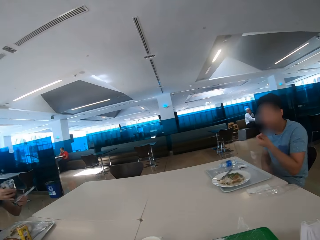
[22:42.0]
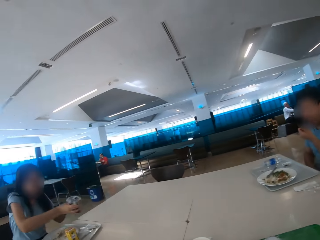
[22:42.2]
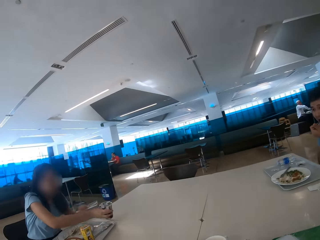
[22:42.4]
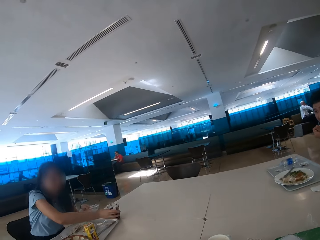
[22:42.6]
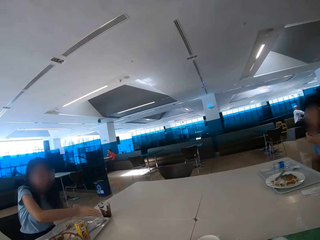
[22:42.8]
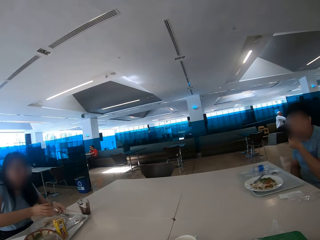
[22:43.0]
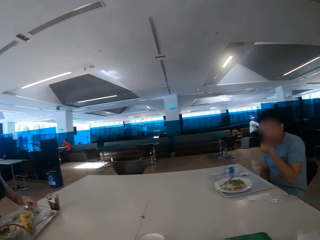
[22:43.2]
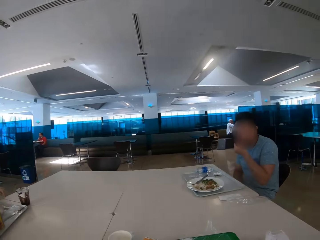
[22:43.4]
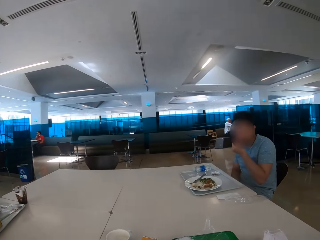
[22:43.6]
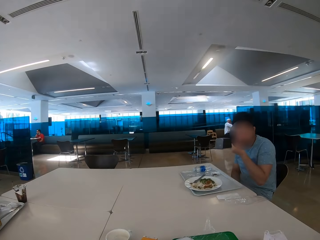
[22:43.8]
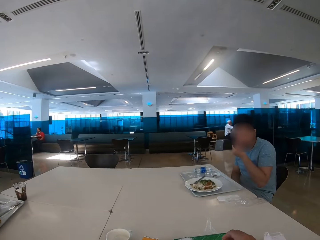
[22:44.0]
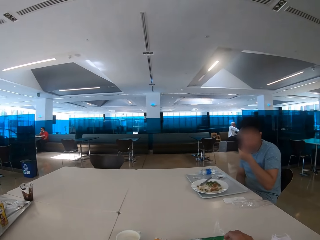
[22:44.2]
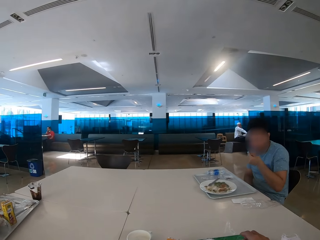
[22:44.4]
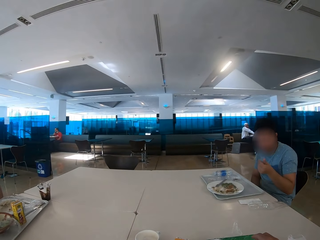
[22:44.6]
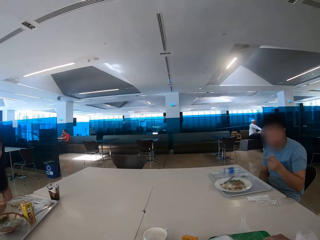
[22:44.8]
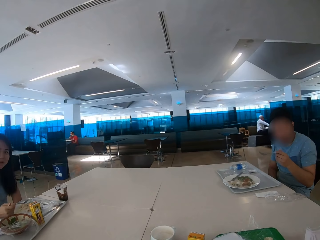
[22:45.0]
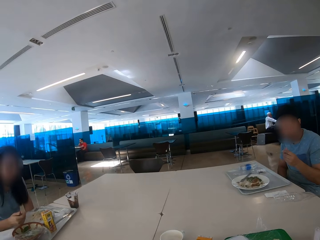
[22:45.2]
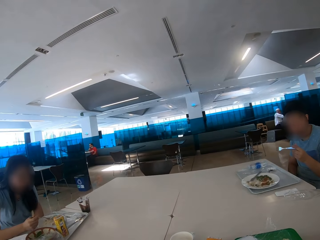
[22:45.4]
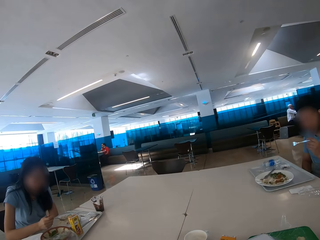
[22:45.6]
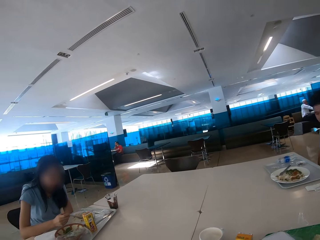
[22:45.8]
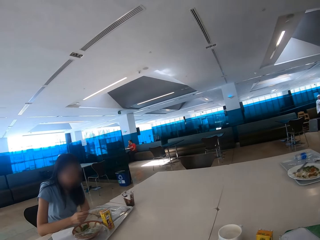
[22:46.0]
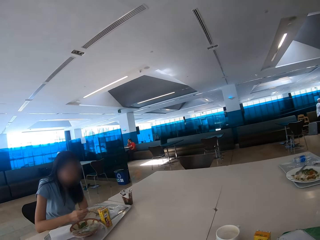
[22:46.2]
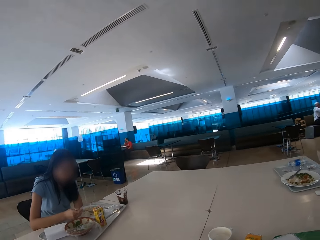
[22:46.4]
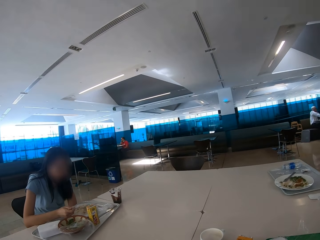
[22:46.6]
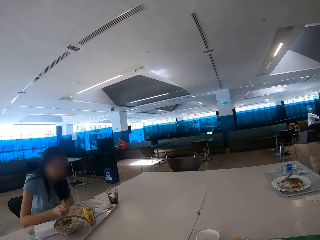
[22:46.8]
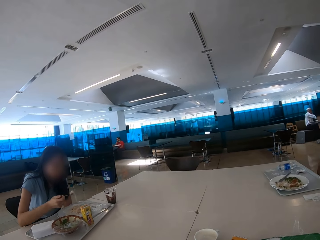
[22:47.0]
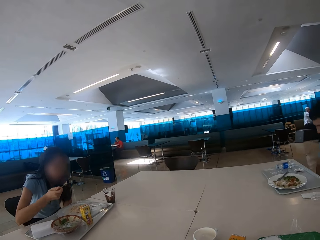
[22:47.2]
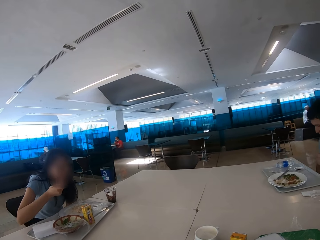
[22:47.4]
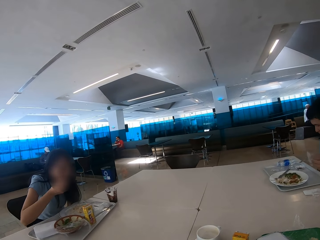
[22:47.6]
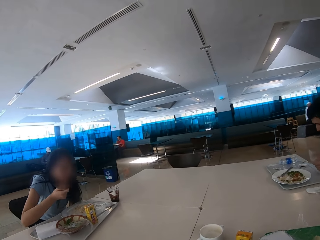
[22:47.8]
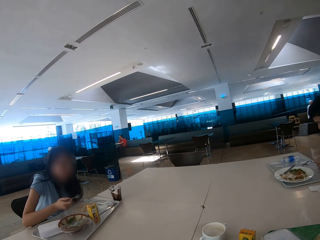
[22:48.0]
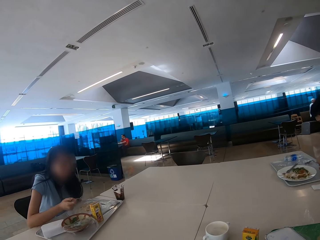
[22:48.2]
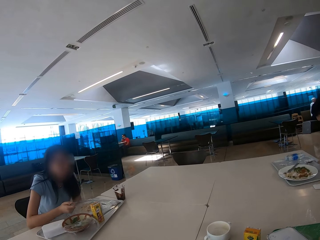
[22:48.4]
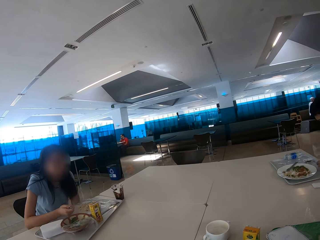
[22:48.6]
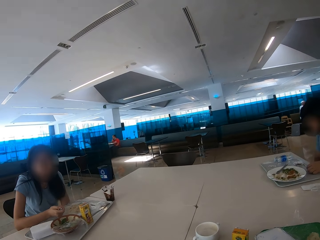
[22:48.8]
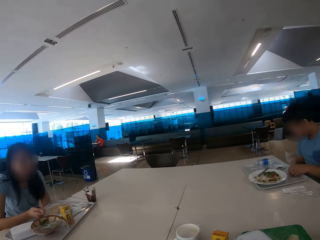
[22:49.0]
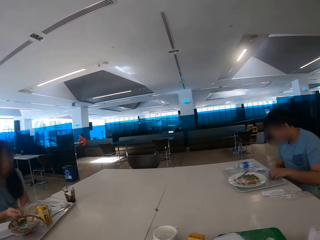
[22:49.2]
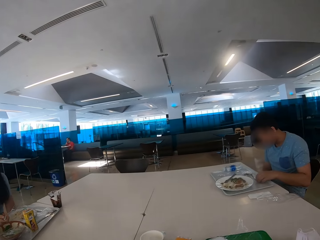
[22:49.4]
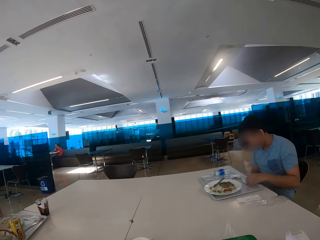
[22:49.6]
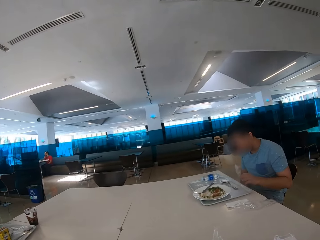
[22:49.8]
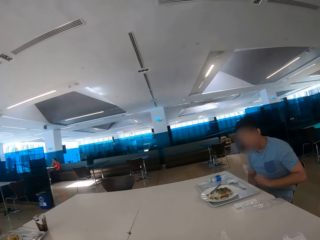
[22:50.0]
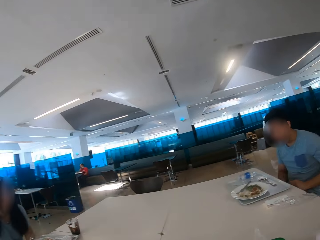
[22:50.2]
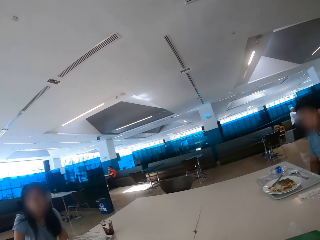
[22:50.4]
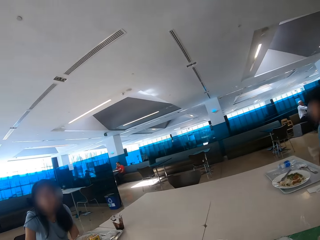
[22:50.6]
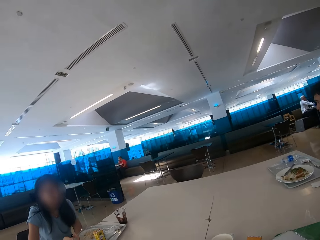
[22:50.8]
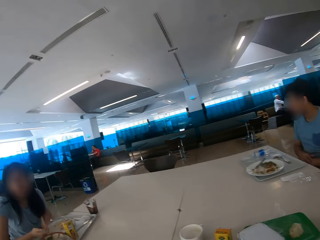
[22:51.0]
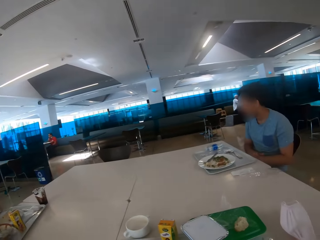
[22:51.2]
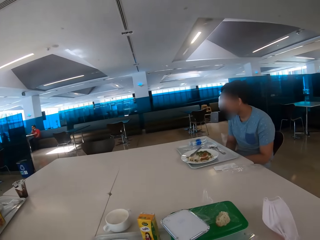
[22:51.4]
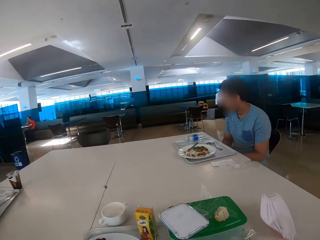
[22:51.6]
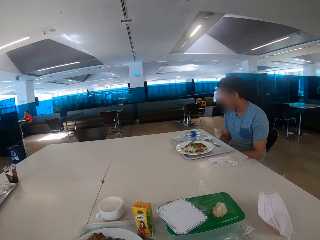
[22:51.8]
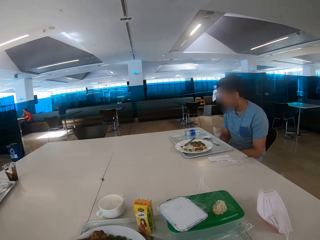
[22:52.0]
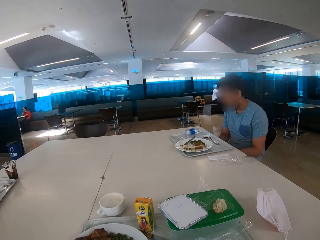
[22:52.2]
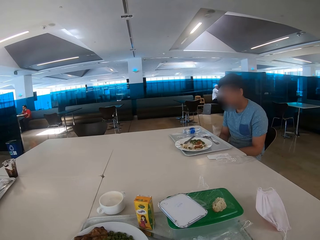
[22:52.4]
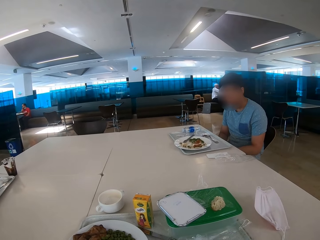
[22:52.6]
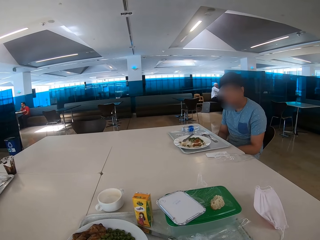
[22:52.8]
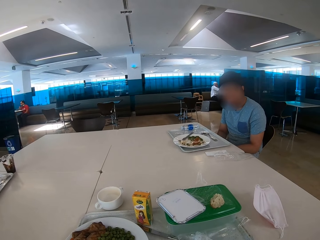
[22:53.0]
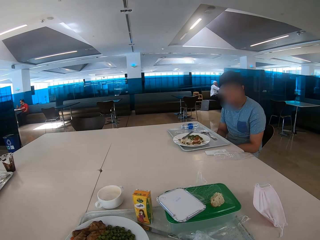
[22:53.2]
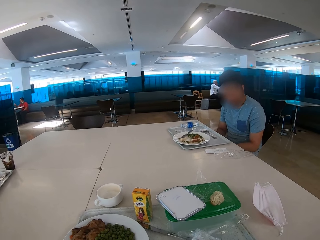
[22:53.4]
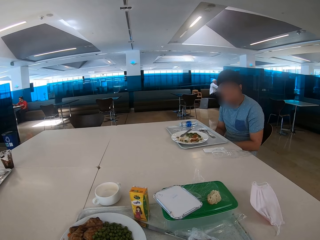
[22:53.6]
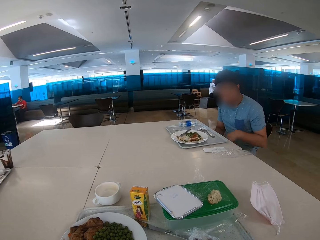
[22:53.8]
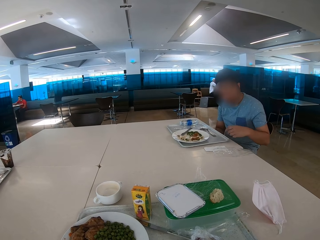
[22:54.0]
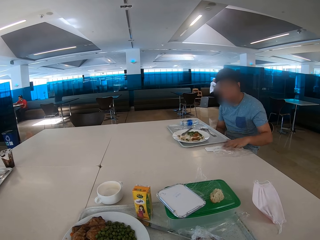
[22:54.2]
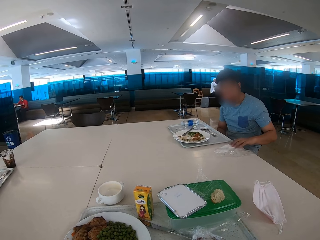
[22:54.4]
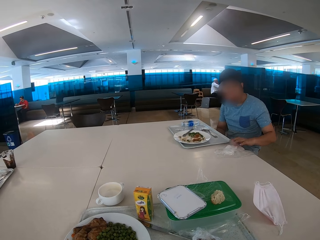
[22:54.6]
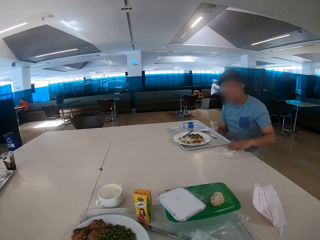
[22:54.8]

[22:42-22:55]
A woman puts the glass on the table. The woman picks up the spoon on the table. The camera wearer looks around. The woman eats food with the spoon. The camera wearer looks at a man. They look around the restaurant.

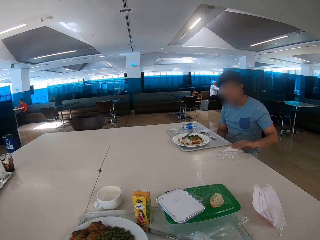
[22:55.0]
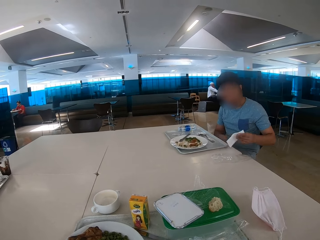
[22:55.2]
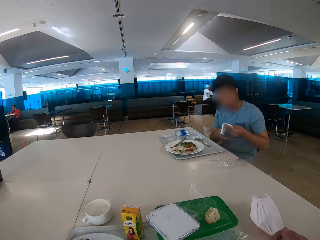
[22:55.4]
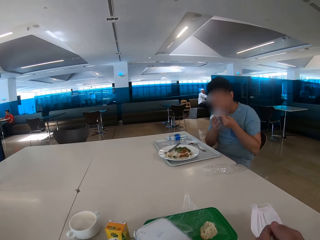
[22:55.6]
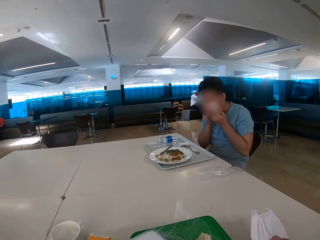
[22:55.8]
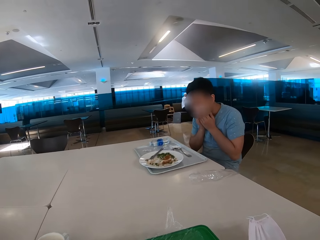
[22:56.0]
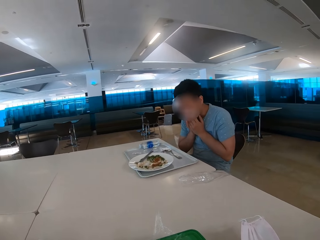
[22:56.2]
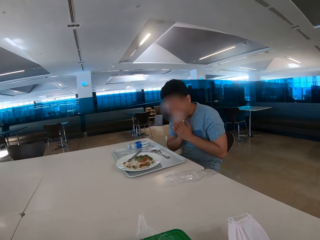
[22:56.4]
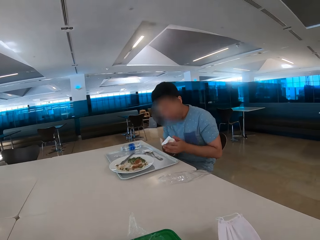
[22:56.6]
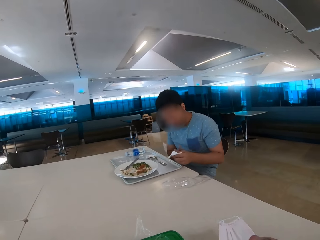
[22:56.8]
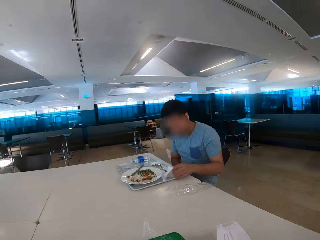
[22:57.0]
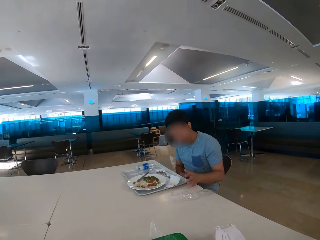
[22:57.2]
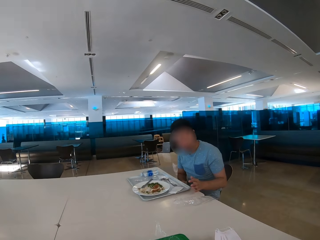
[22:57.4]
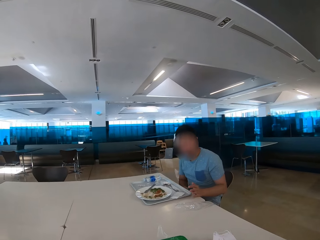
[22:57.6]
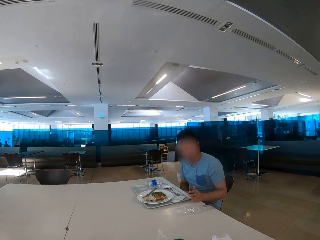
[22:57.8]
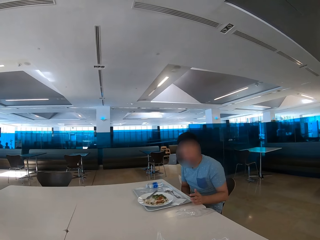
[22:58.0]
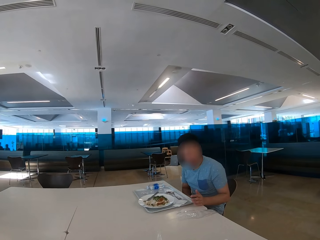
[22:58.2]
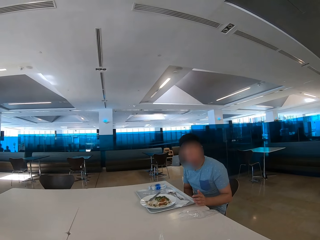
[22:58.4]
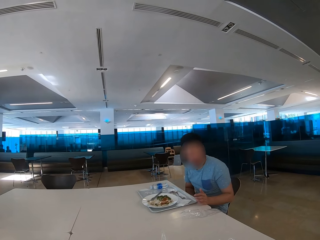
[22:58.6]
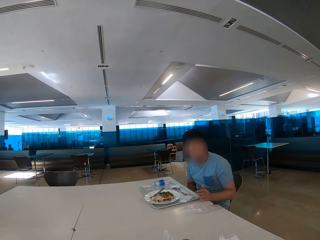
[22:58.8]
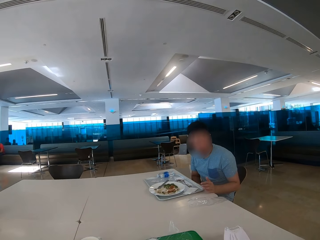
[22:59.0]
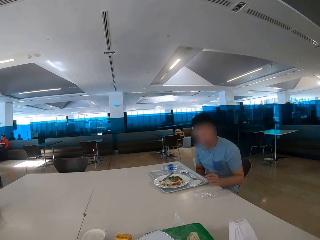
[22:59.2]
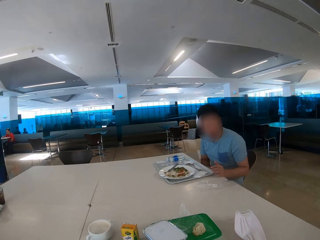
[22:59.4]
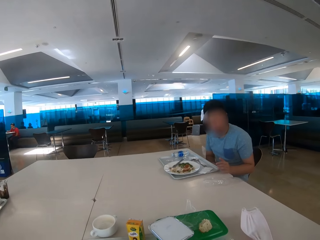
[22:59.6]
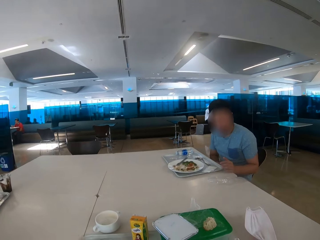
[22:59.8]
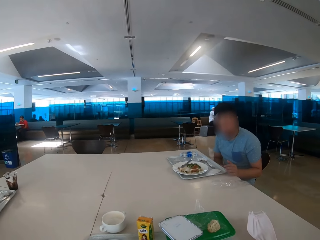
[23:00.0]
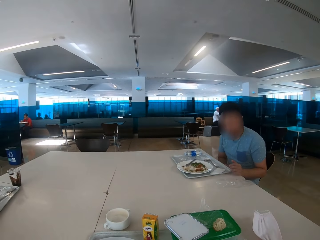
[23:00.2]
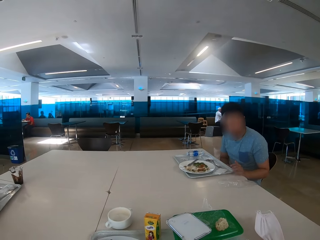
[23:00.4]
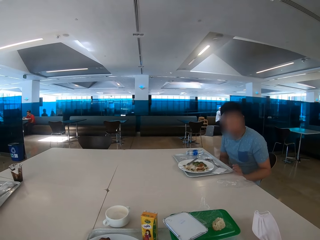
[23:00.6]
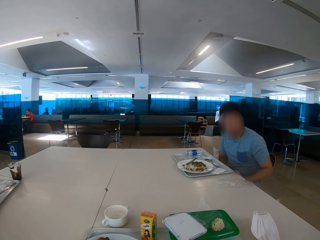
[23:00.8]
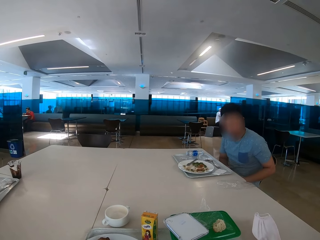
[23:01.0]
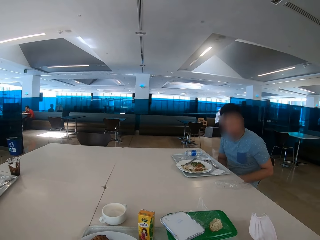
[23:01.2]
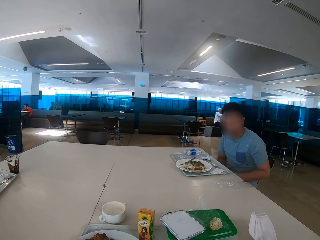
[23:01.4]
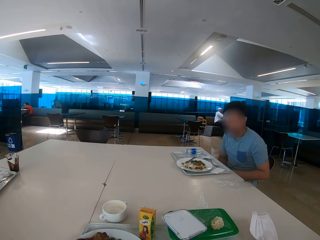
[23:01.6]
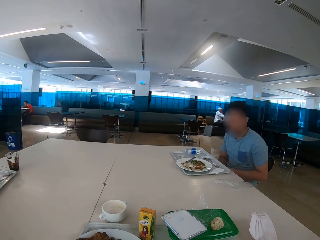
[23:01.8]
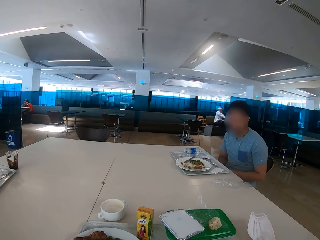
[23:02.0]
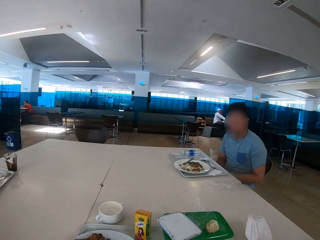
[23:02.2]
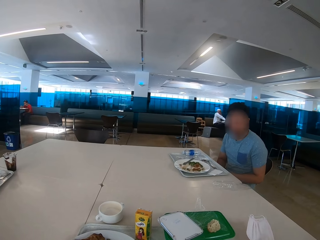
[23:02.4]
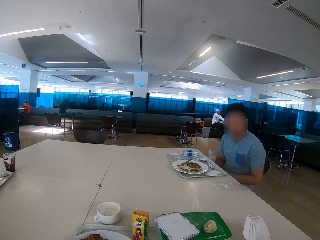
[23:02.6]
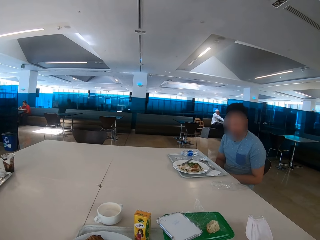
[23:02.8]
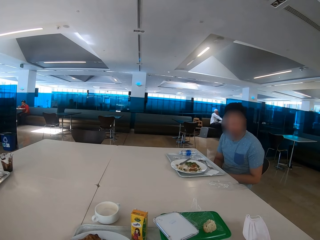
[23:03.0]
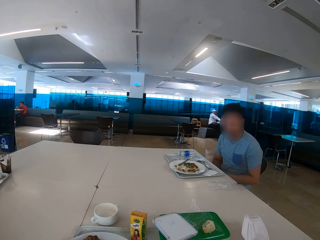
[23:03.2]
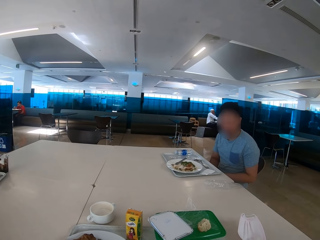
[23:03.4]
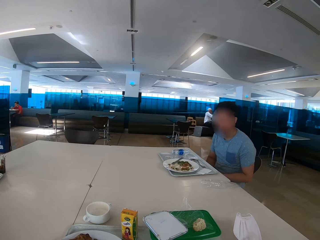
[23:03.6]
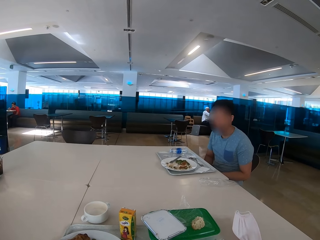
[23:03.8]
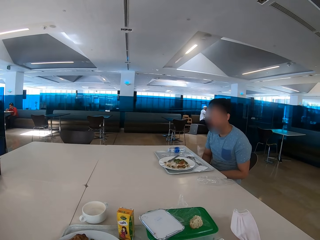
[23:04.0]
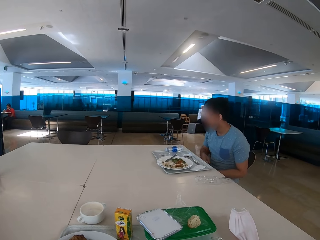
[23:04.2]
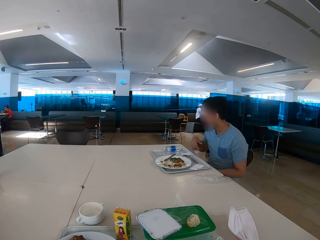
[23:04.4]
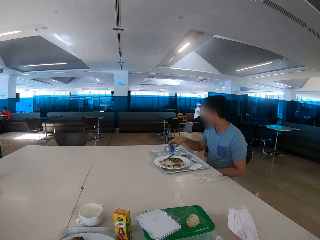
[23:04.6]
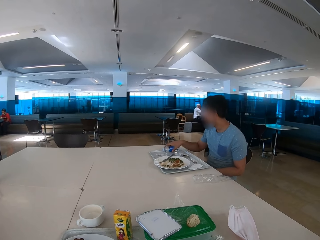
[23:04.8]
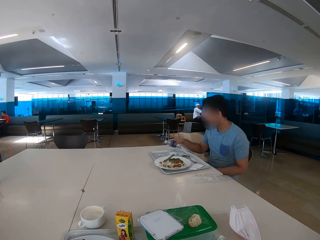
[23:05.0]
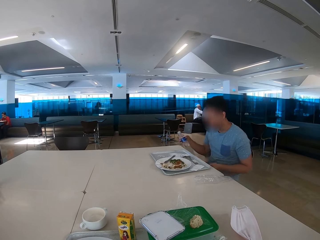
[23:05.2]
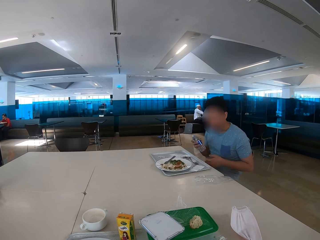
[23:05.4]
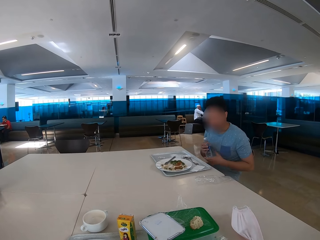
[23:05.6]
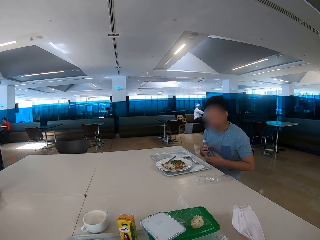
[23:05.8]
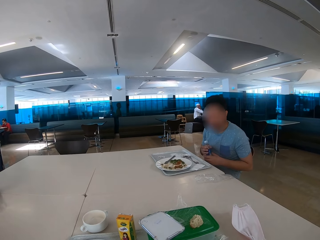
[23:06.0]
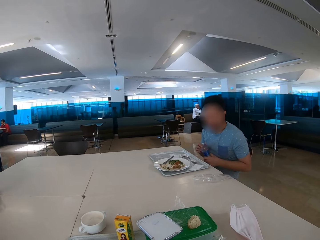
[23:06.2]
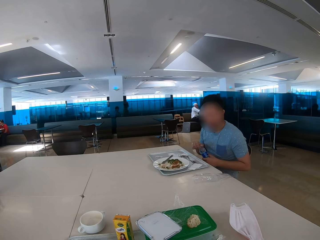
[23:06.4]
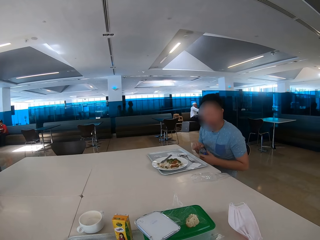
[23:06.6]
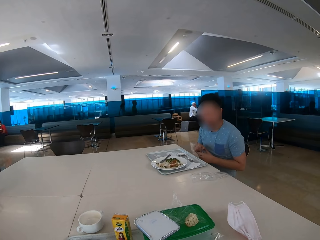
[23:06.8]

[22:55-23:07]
A man picks up a tissue from the table, wipes his mouth with the tissue, and puts the tissue on the tray. The camera wearer looks at the man. They look around and look at the food on the table. The man looks at the camera wearer and picks up a water bottle from the tray.
